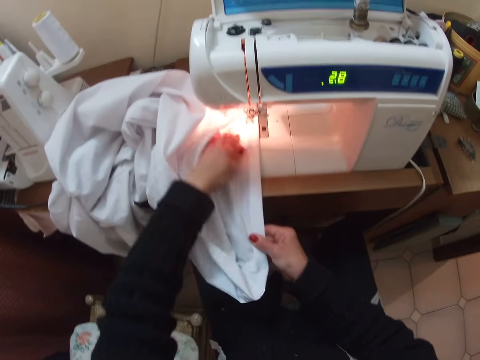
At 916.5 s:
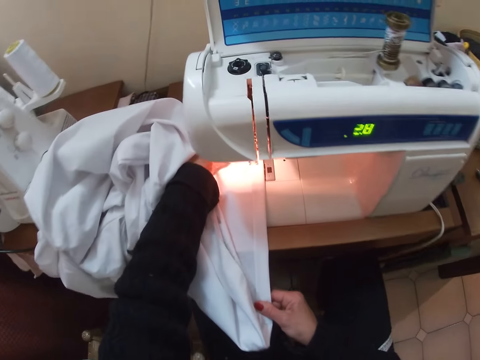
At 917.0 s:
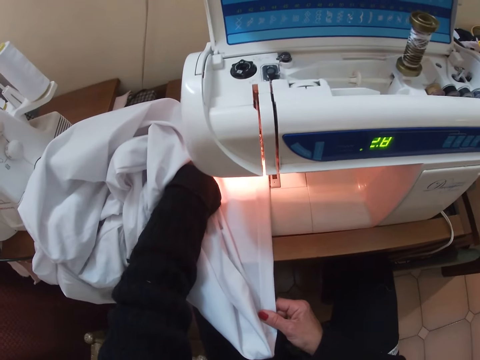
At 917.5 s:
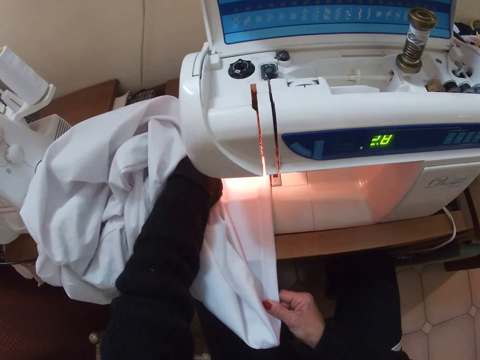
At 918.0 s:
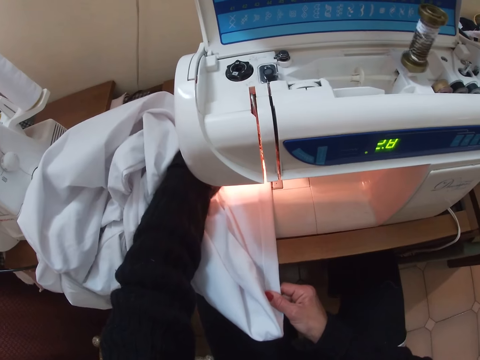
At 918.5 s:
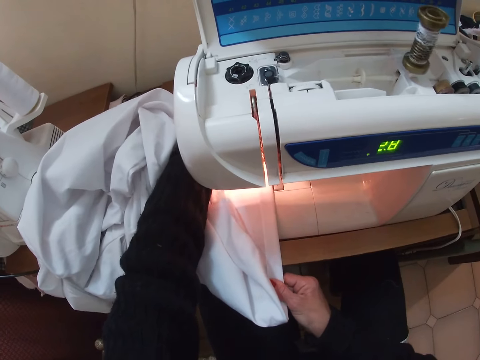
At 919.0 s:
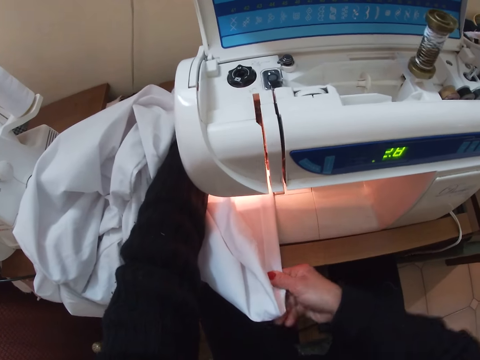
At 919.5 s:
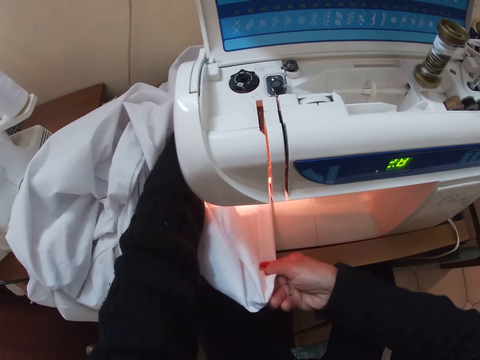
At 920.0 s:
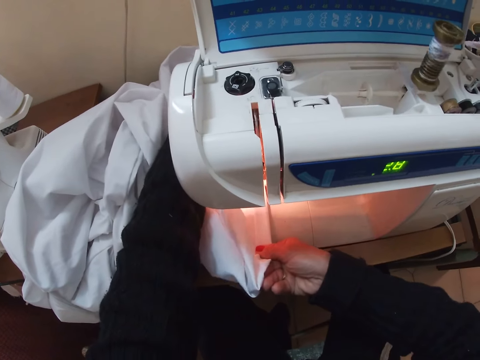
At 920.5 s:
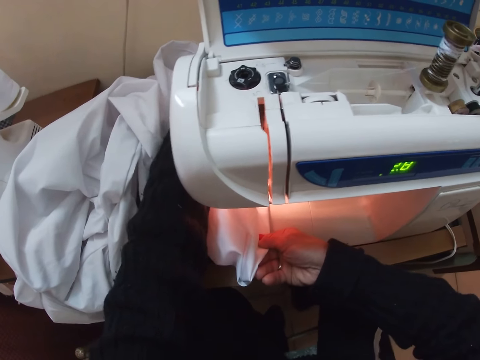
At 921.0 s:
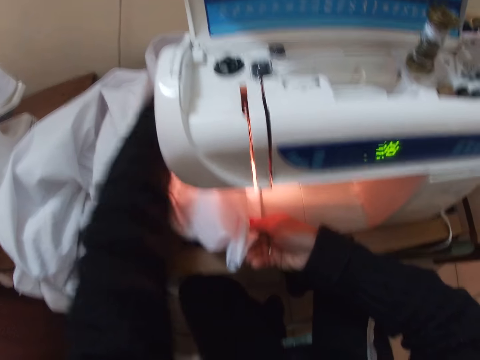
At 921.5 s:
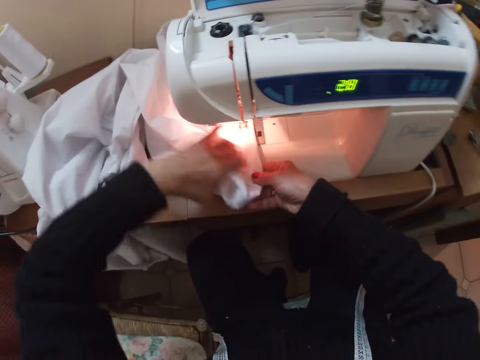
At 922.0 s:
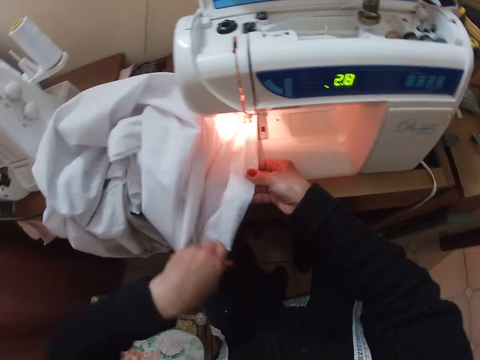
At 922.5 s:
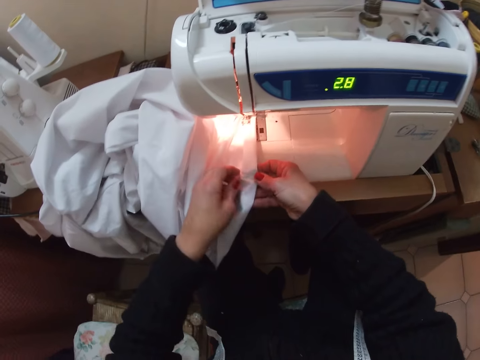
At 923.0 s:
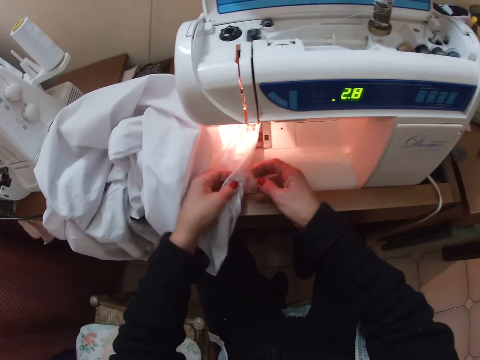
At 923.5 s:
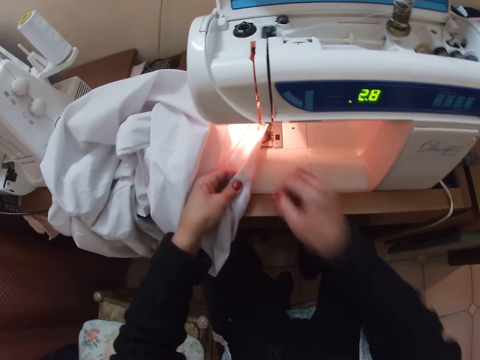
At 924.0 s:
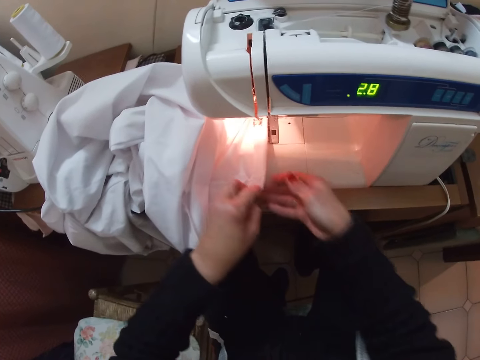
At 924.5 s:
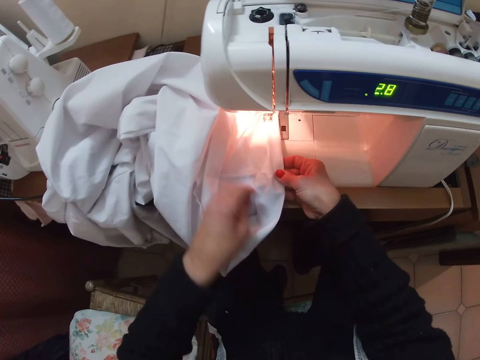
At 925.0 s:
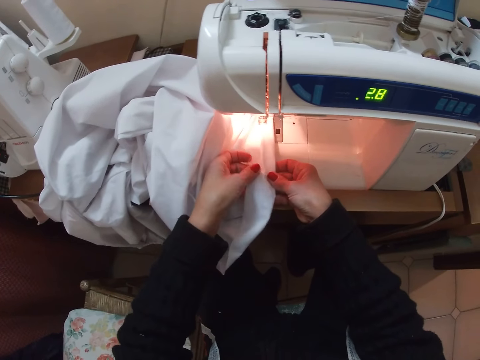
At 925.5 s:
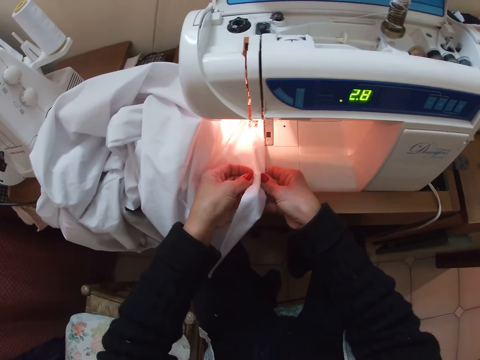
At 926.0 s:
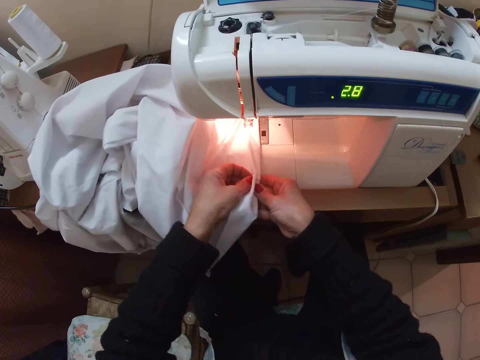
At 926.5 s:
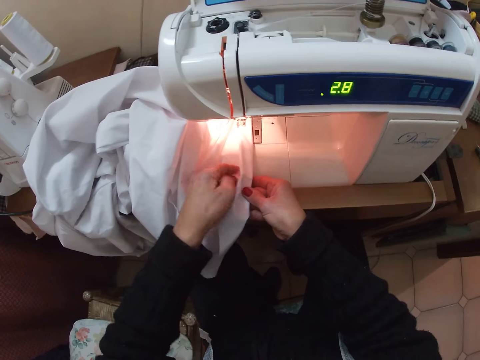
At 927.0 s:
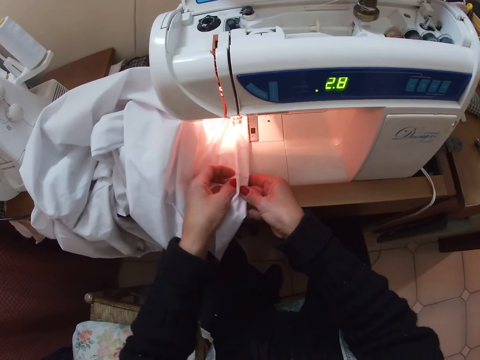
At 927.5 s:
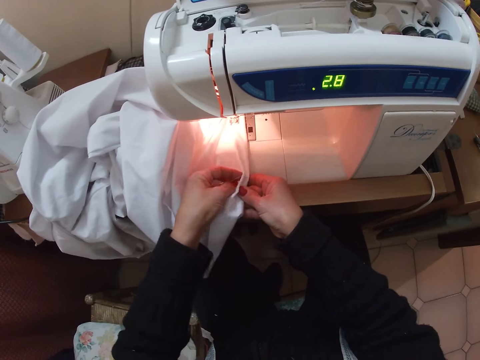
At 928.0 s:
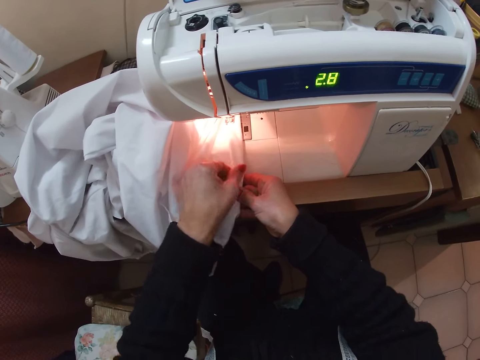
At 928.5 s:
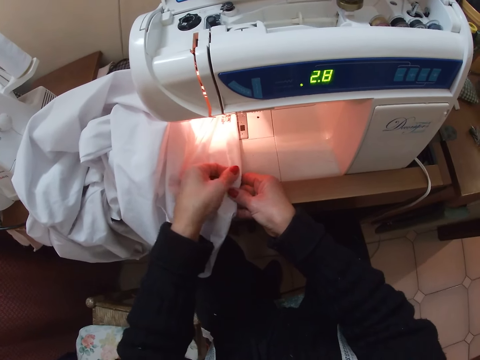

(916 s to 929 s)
The camera wearer sews the cloth with a sewing machine. They turn the cloth. They adjust the cloth. They remove a pin from the cloth. They fold the cloth. They adjust the cloth.

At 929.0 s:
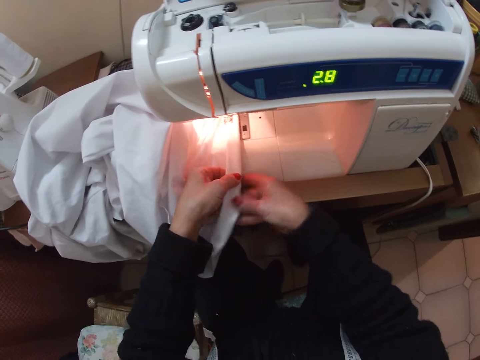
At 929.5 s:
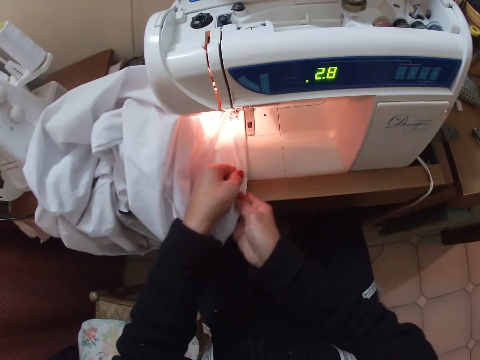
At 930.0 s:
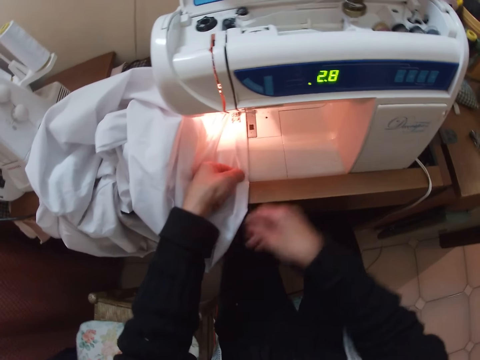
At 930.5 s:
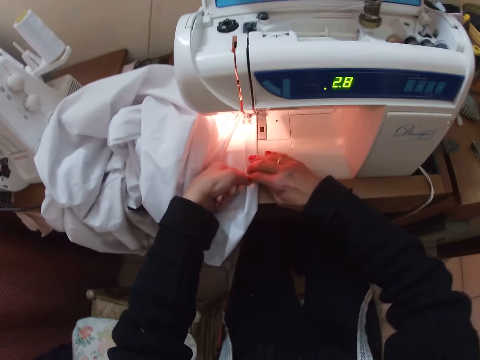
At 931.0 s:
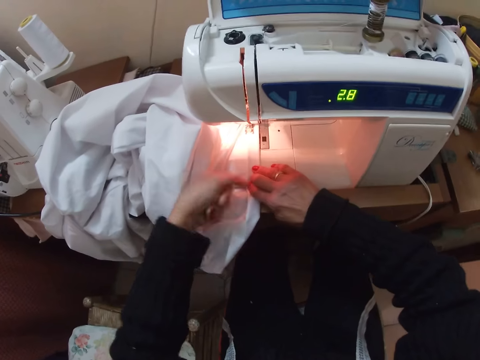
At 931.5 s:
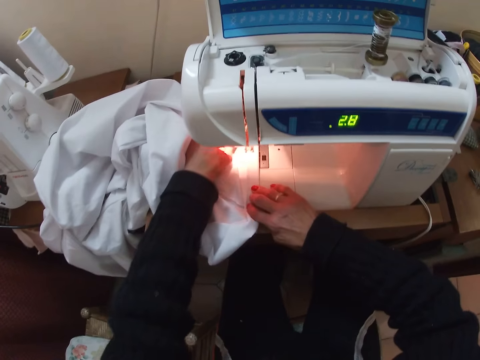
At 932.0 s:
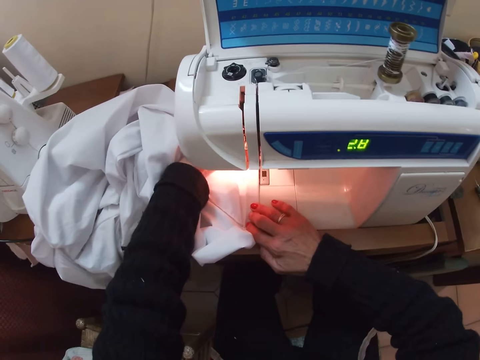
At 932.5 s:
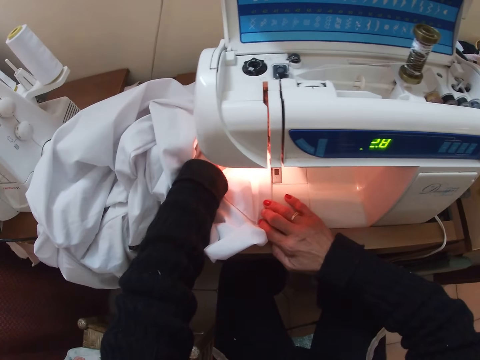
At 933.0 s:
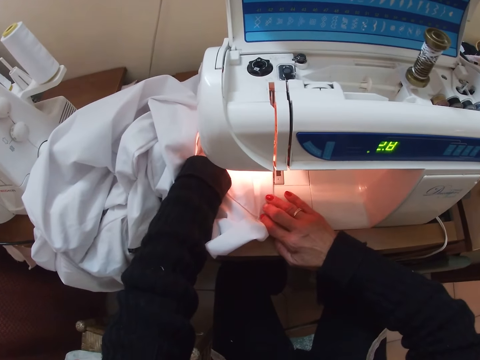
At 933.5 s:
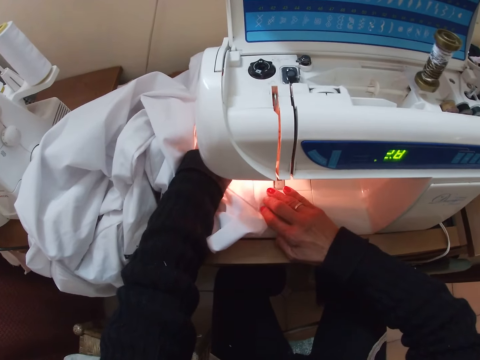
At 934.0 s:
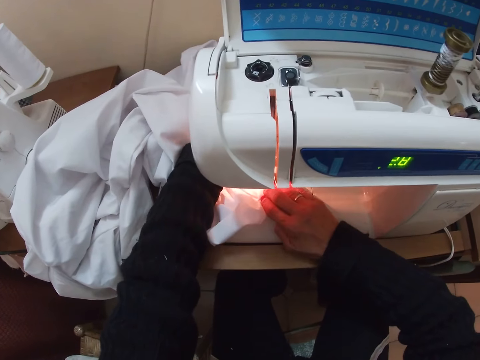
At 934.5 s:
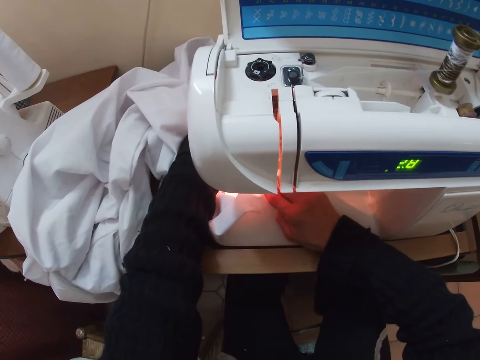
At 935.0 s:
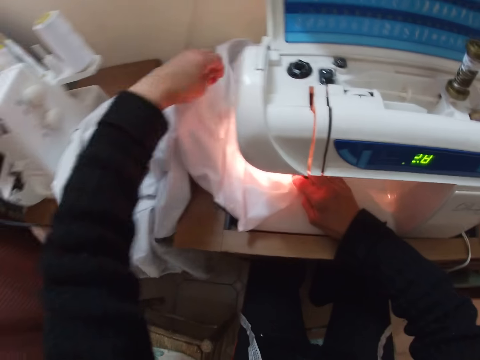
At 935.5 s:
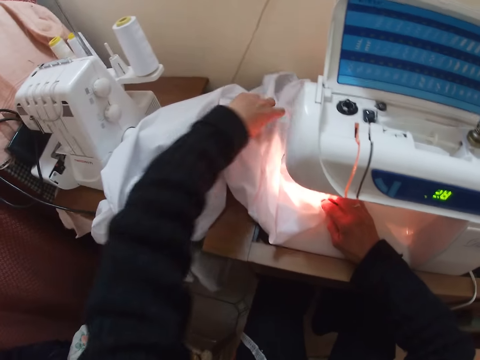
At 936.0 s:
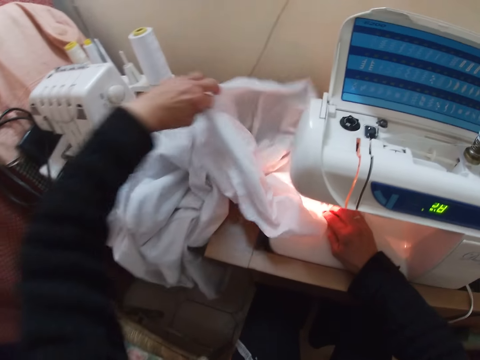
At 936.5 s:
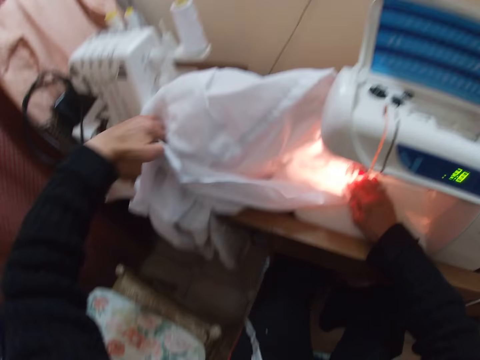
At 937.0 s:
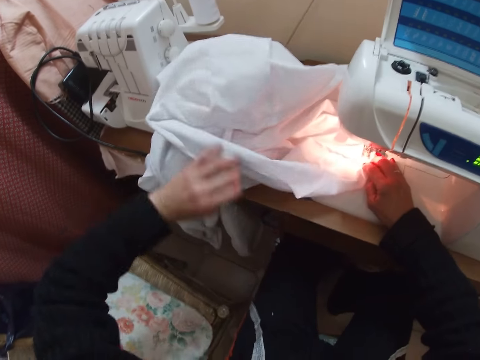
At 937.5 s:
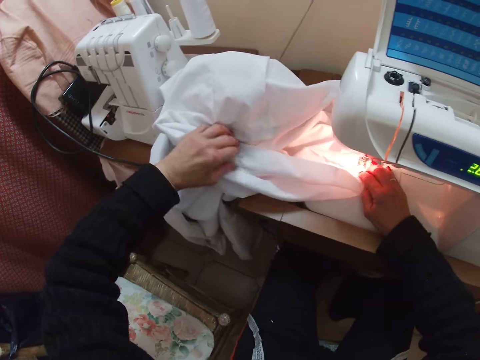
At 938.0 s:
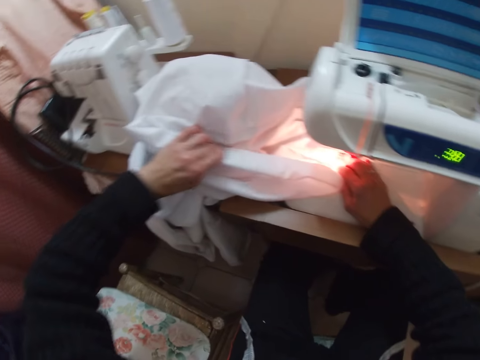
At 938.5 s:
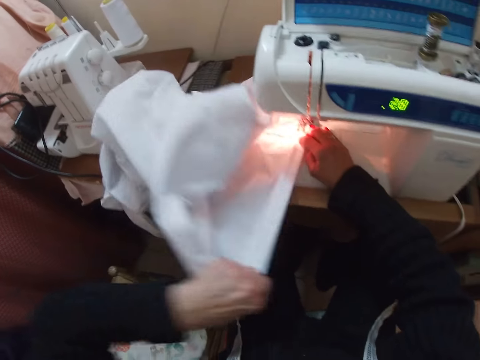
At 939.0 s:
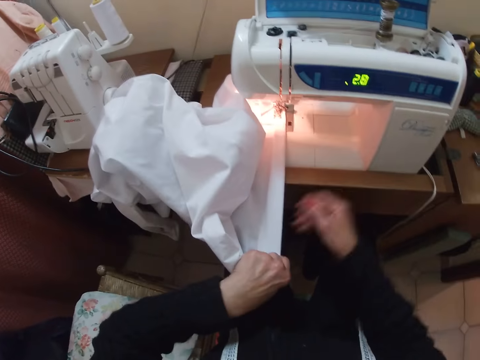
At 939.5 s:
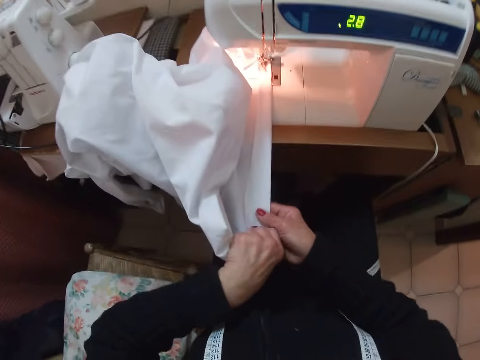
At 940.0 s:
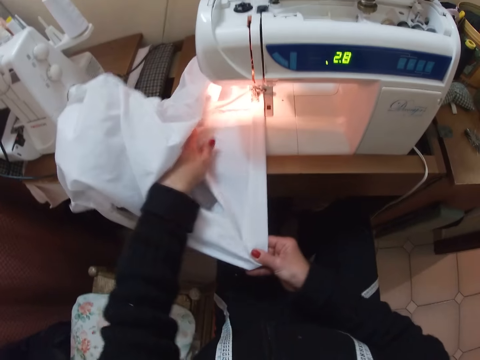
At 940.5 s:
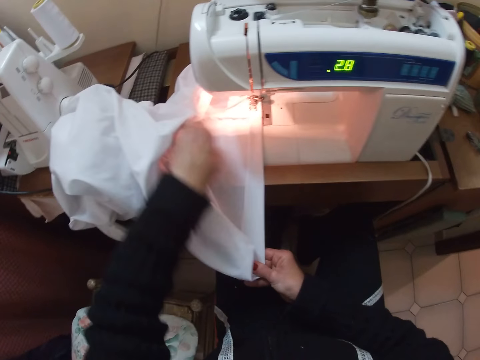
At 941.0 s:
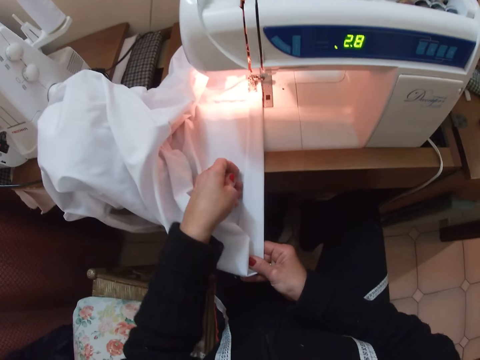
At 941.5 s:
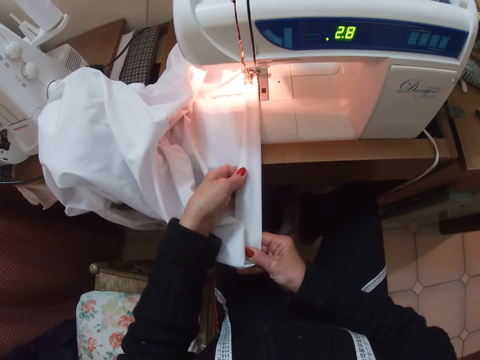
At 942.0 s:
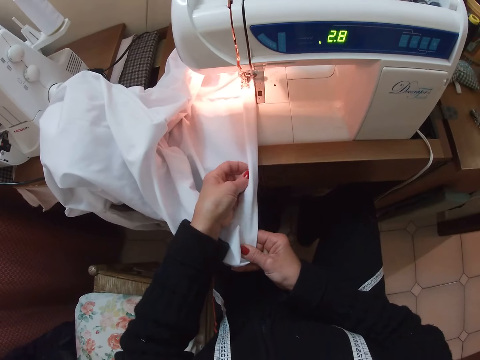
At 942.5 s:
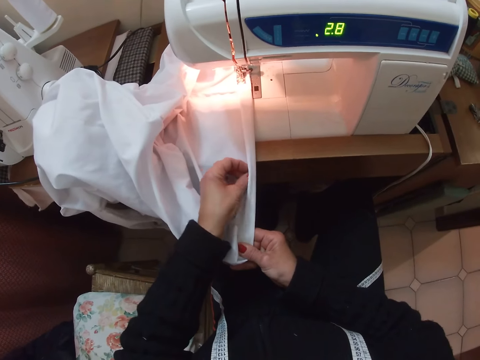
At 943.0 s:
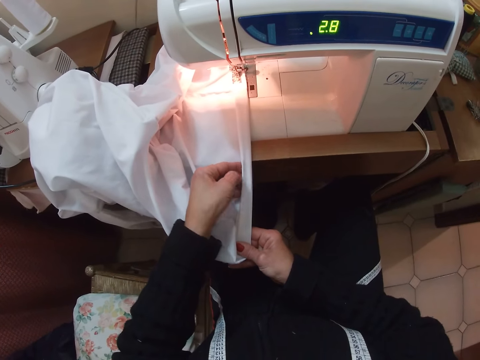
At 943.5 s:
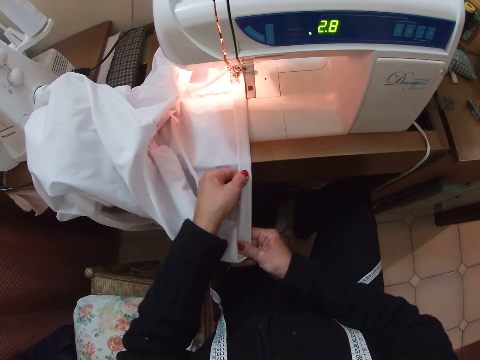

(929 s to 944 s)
The camera wearer sews the cloth with a sewing machine. They turn the cloth. They adjust the cloth. They fold the cloth.
